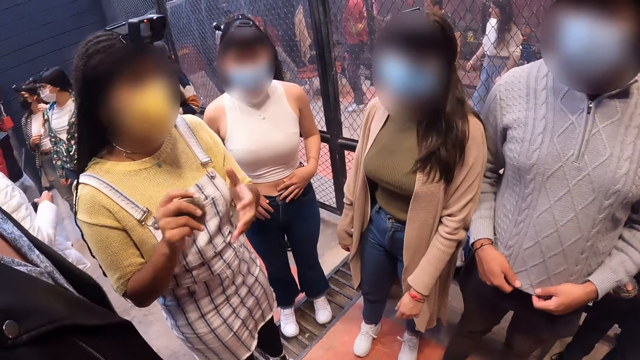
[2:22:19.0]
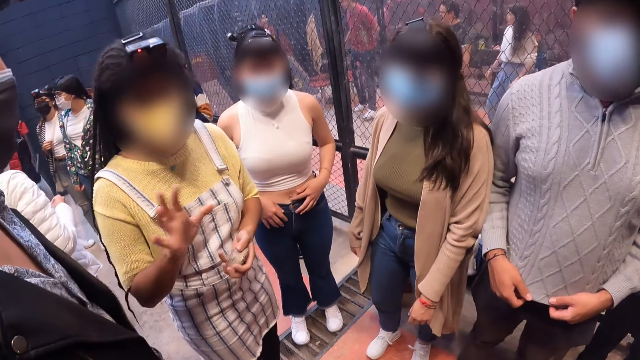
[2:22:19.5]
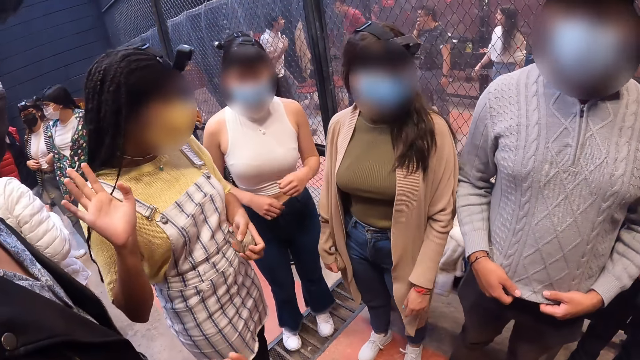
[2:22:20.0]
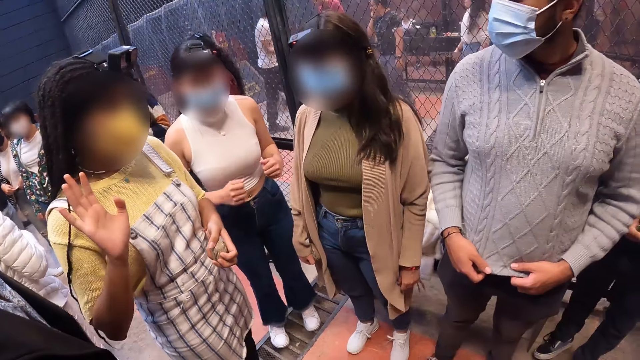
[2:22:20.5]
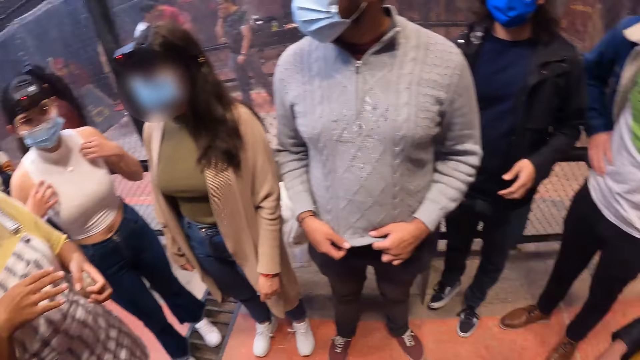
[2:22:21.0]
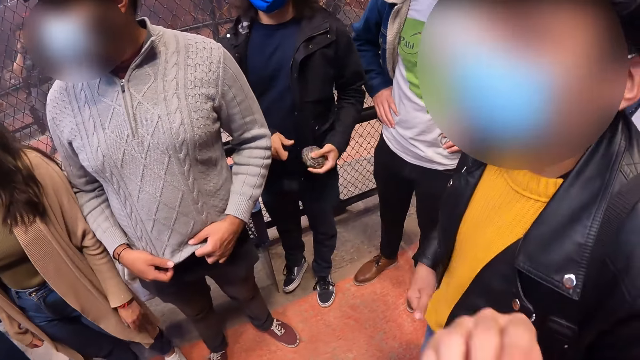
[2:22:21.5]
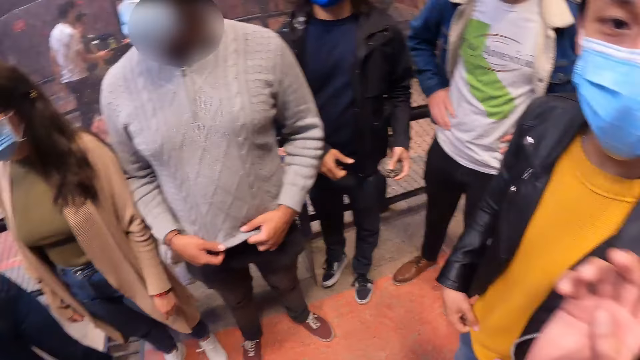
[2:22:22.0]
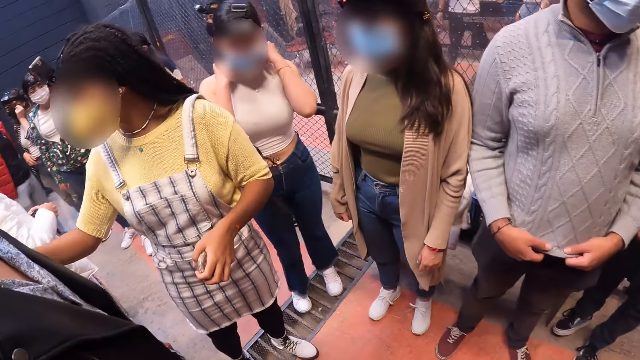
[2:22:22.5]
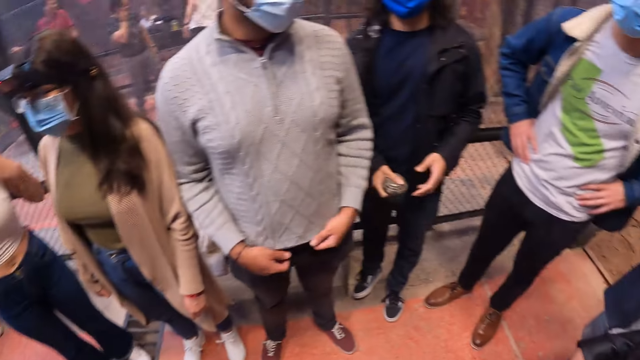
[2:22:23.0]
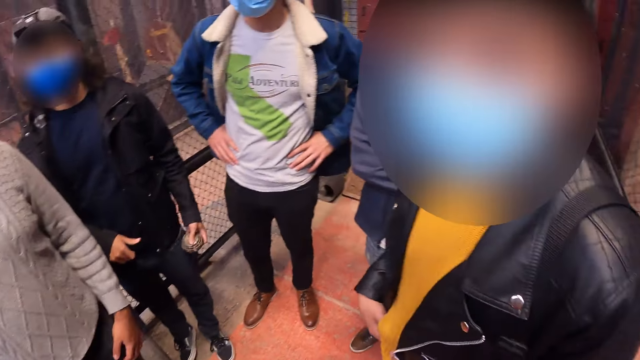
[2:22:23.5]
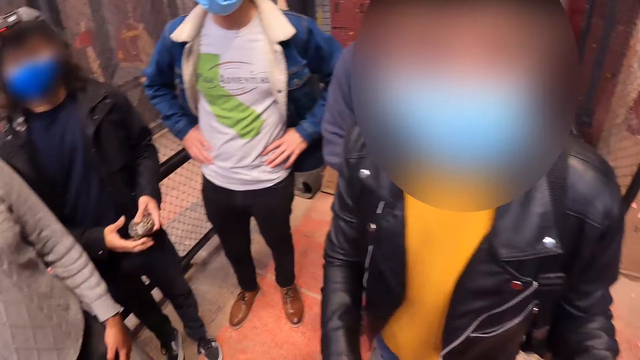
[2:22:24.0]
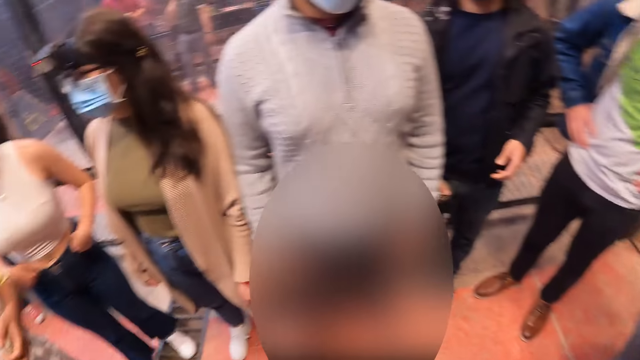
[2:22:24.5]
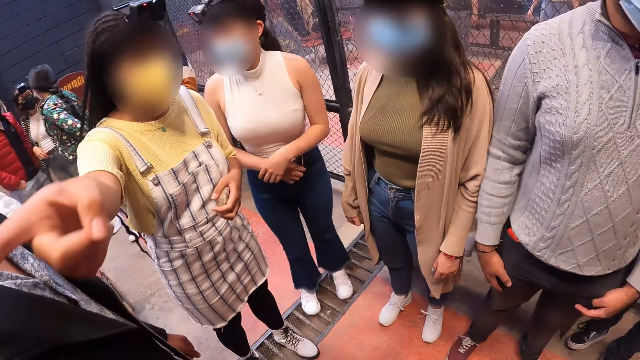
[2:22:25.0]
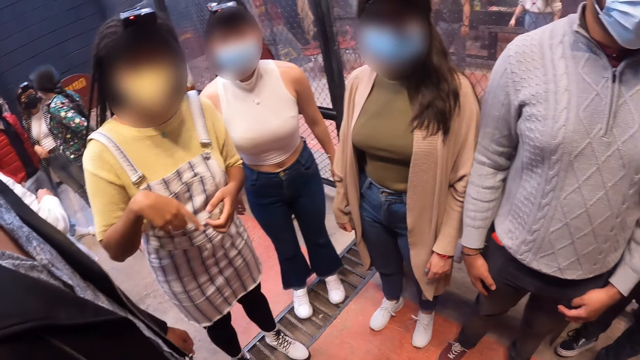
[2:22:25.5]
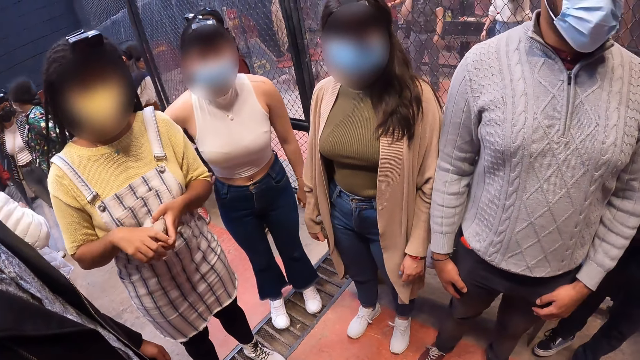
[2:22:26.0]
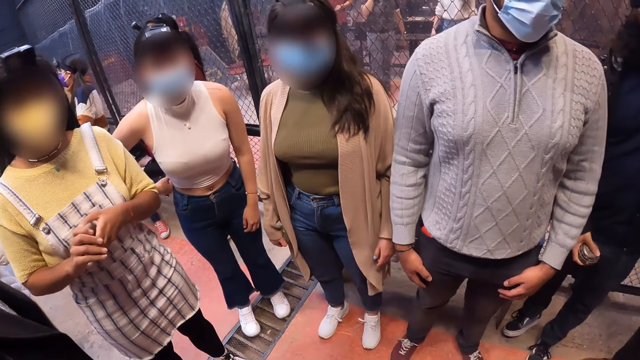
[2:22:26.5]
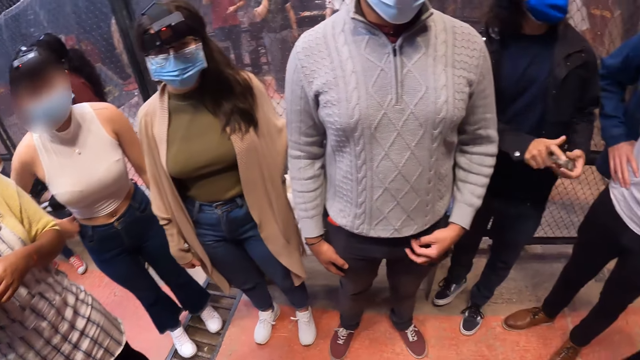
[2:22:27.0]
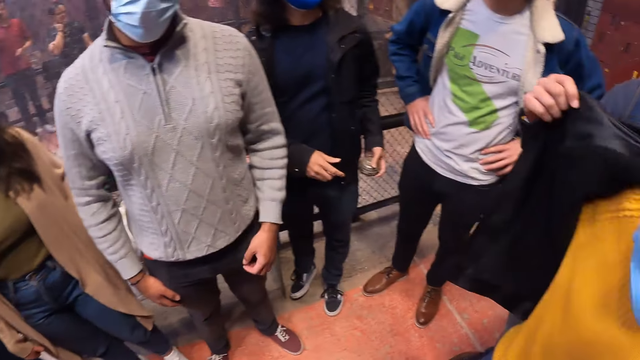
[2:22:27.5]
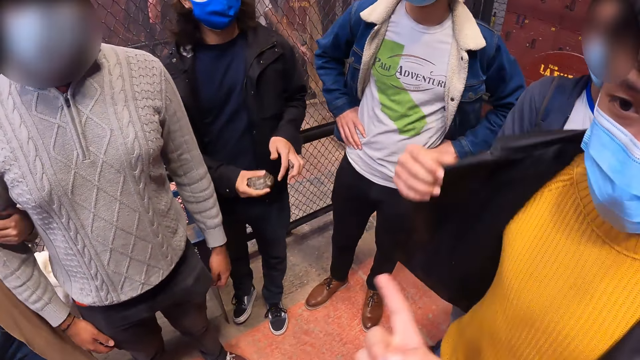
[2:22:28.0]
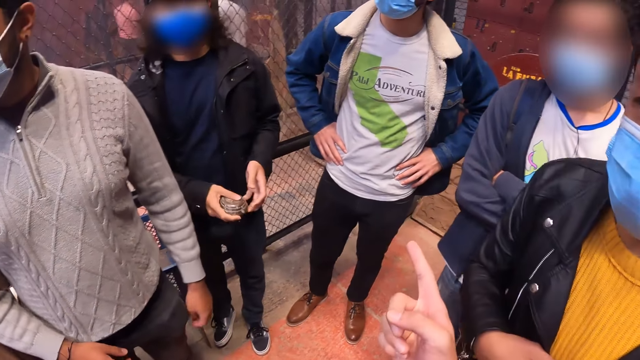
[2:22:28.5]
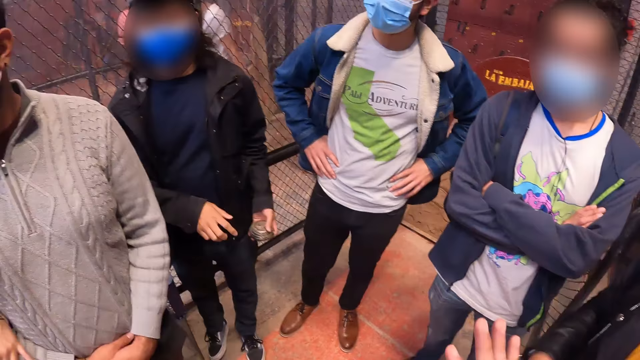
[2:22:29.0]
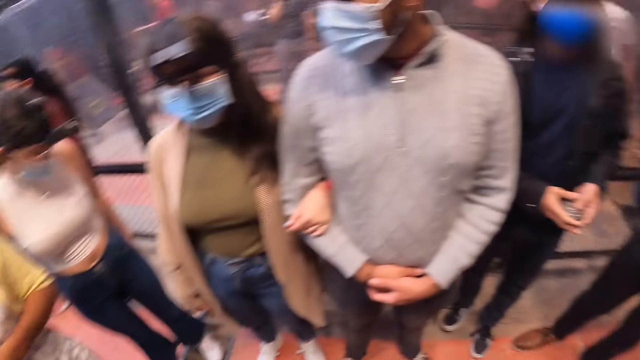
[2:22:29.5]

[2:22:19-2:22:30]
A woman passes a metal puck to her left hand. The camera wearer looks around. The woman holds the metal puck with both hands.

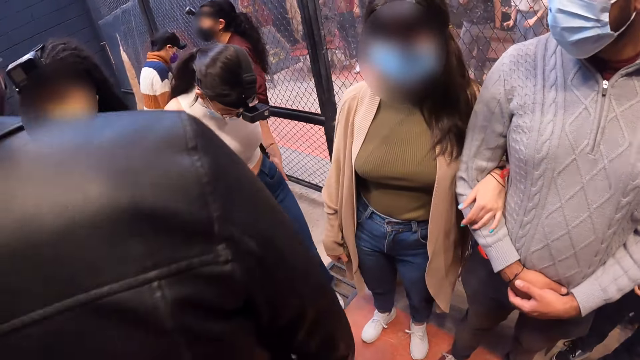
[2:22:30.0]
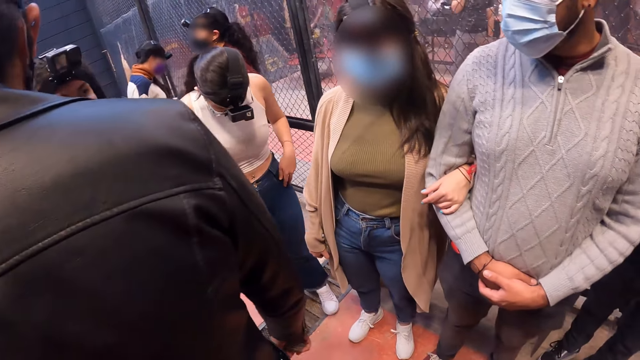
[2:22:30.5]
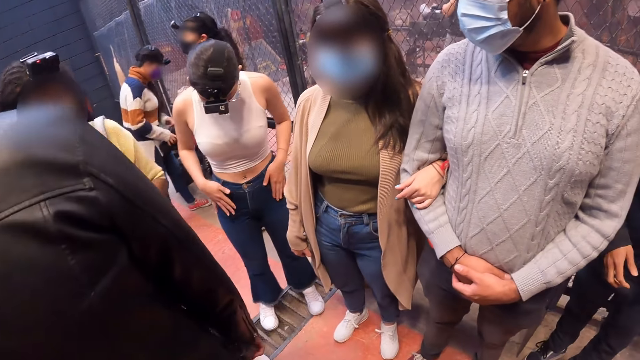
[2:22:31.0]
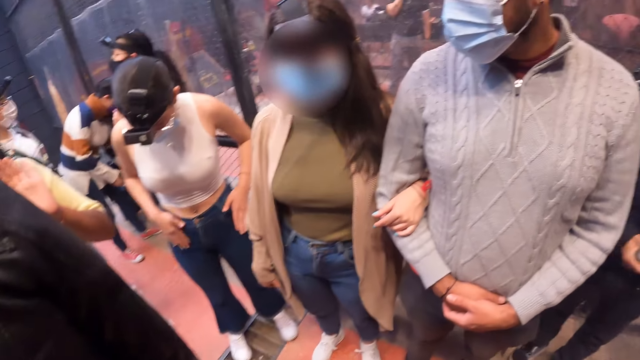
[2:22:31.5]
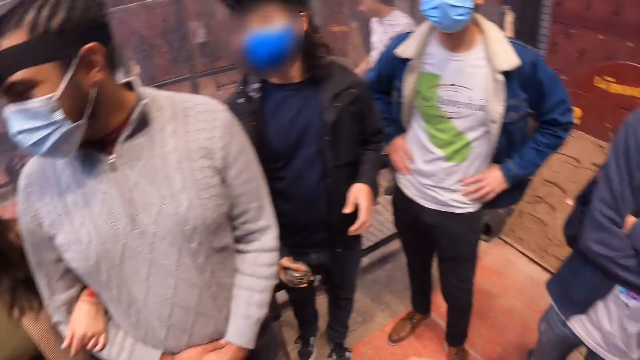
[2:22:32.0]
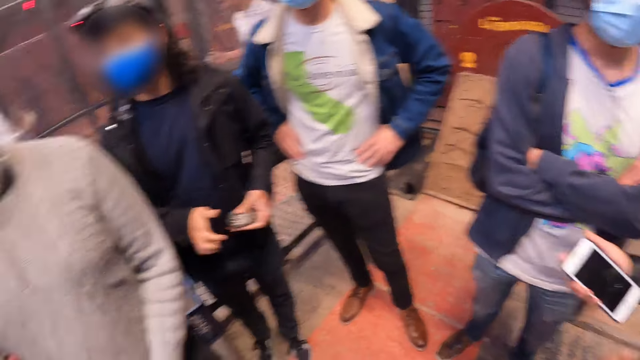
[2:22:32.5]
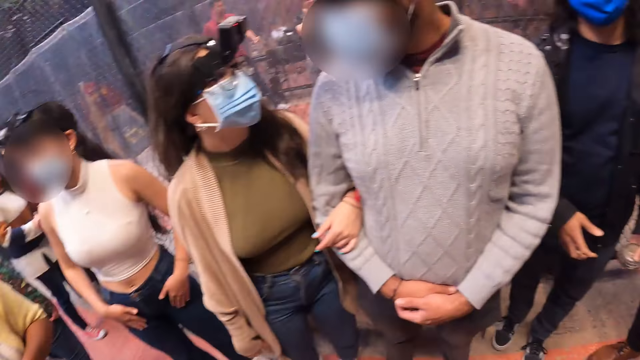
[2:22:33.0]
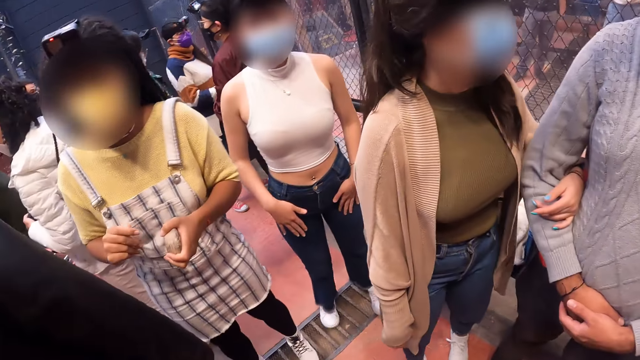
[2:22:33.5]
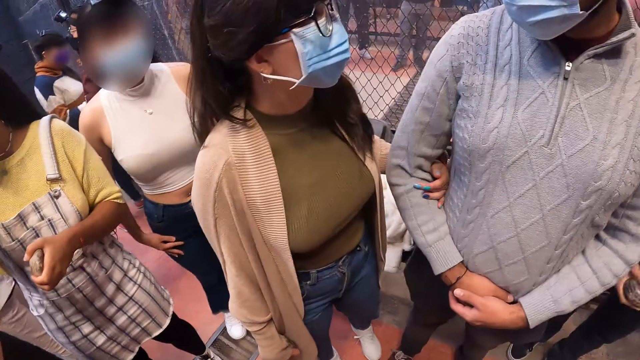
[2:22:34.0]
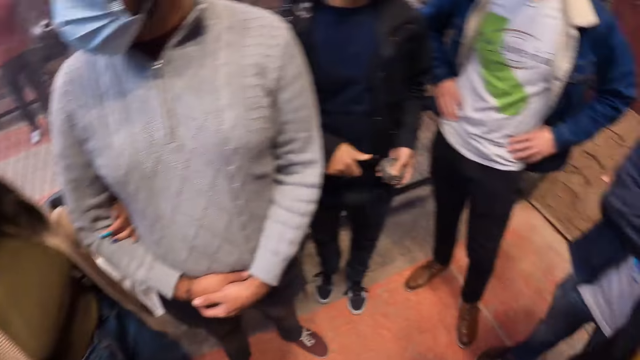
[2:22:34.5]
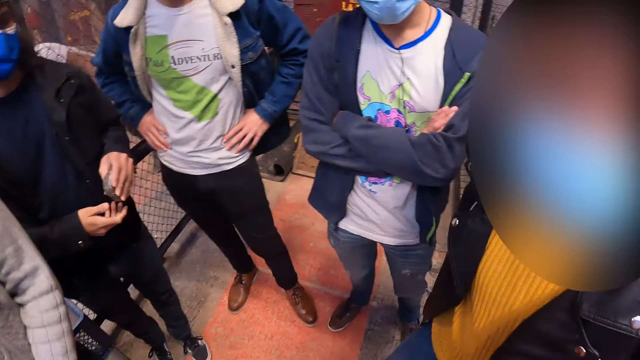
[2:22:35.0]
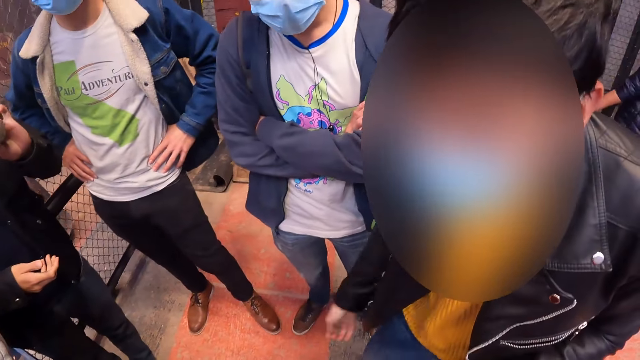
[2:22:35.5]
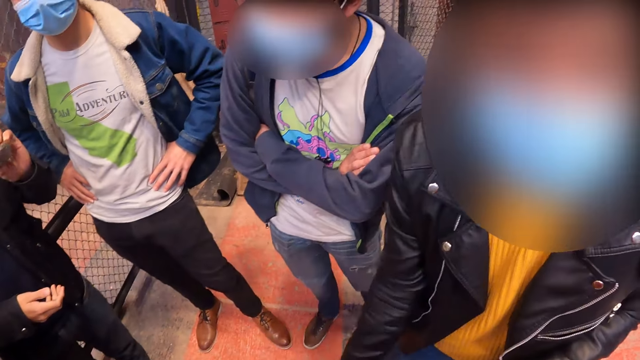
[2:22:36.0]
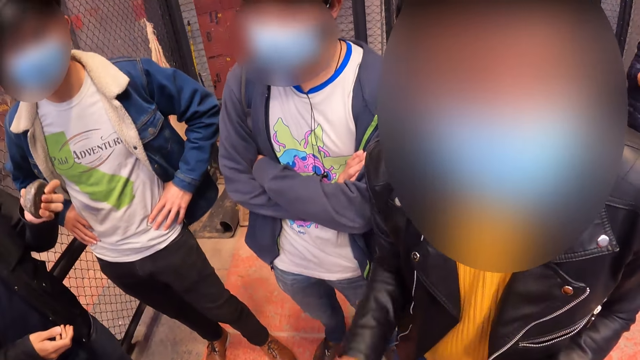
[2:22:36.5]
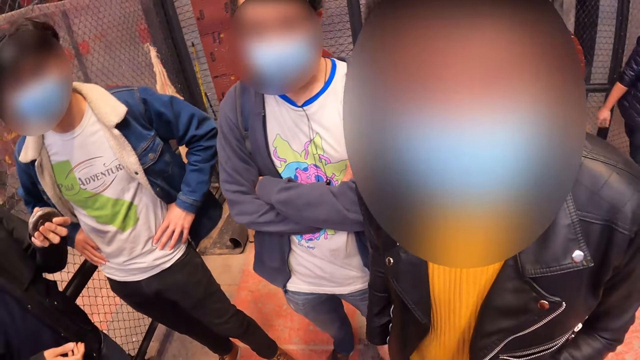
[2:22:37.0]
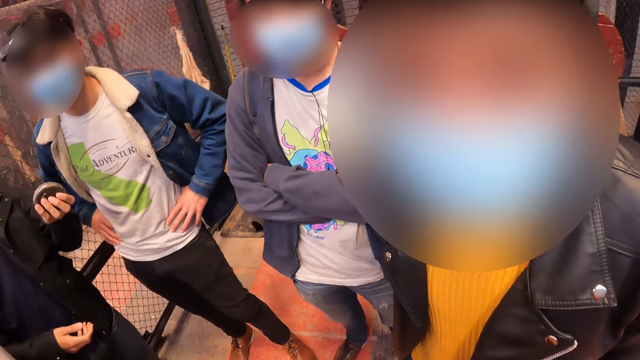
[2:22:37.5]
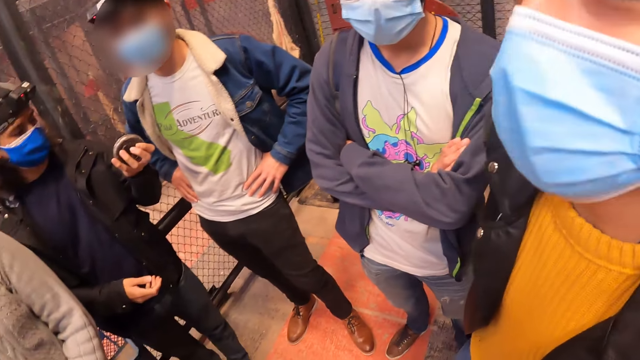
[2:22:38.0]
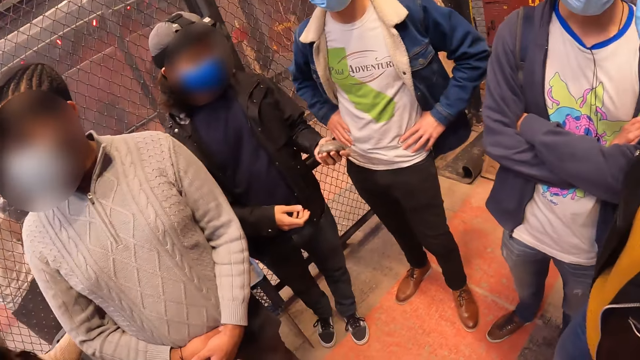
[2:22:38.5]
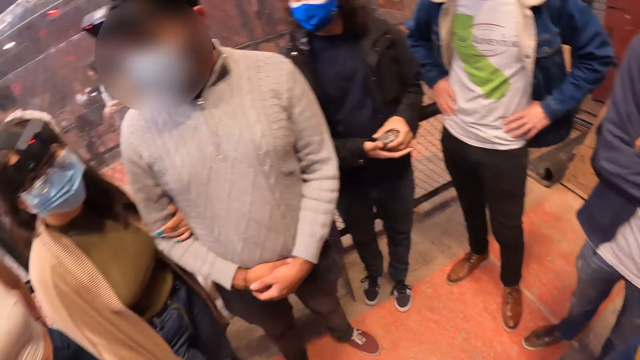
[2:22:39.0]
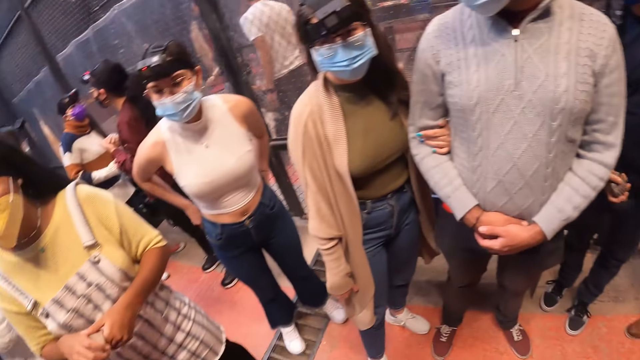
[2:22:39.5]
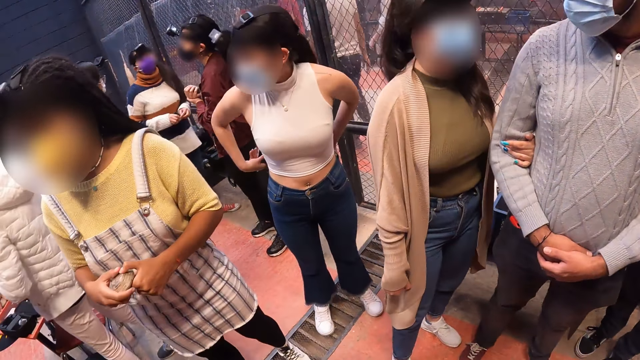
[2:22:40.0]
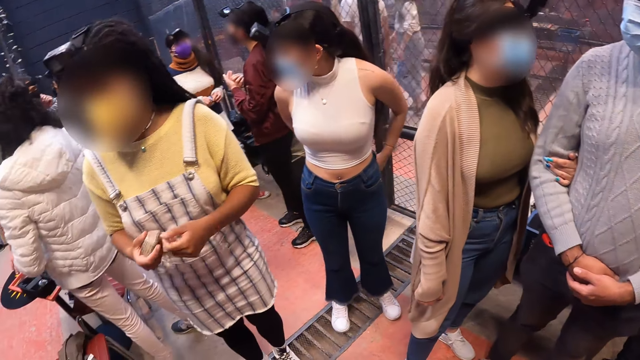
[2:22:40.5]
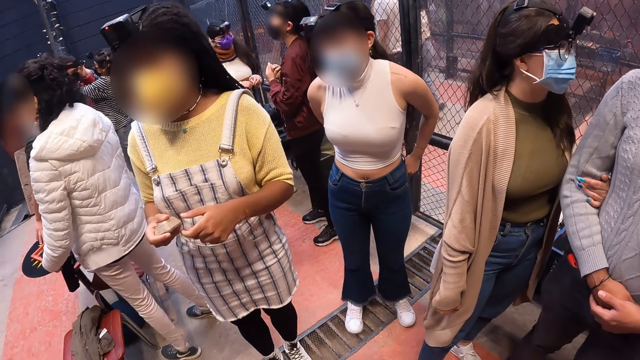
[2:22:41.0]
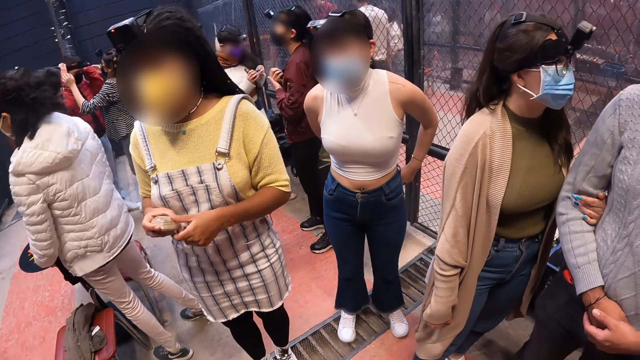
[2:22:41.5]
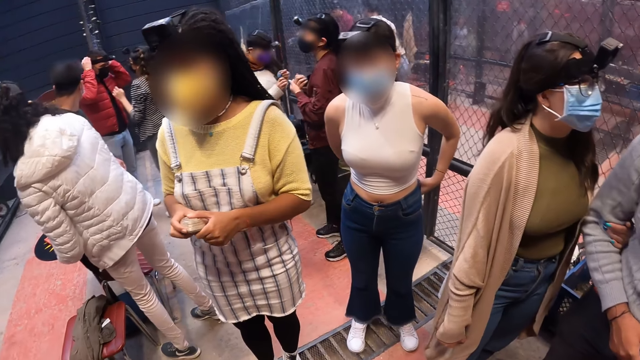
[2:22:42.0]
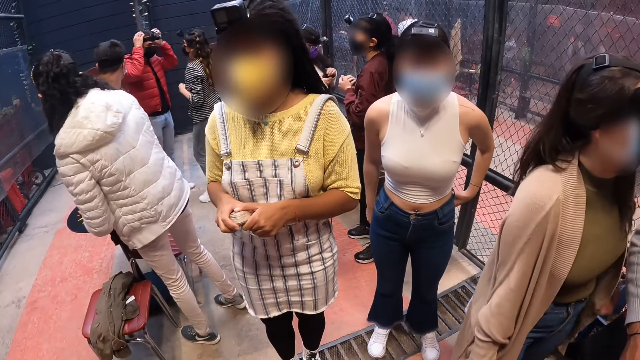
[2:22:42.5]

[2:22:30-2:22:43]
A man holds a phone with his right hand. A woman holds a metal puck with her left hand. A man talks to the camera wearer. Another man passes the metal puck between his hands. The woman holds the metal puck with both hands. She holds the metal puck with both hands again. Another woman examines a camera with both hands.
